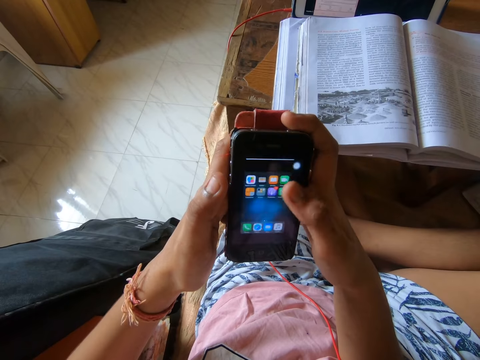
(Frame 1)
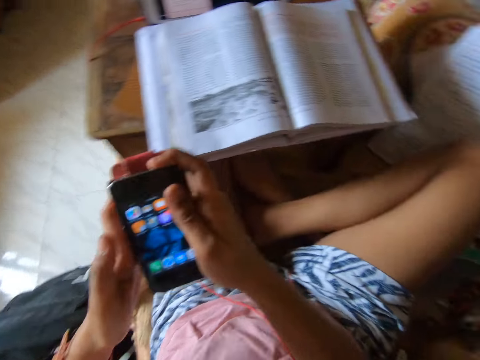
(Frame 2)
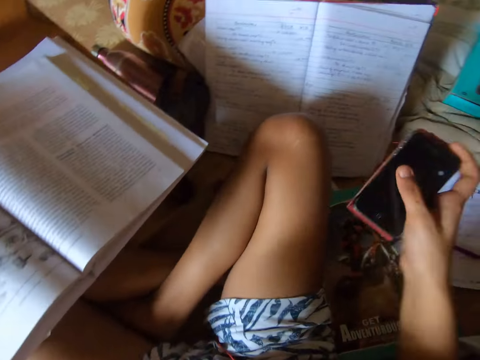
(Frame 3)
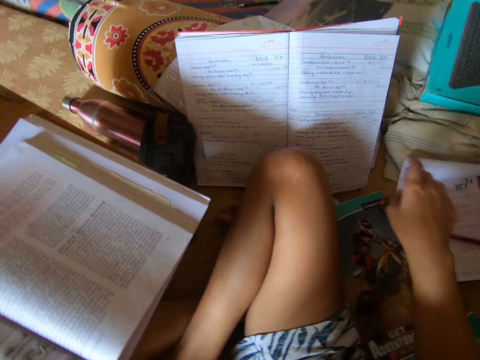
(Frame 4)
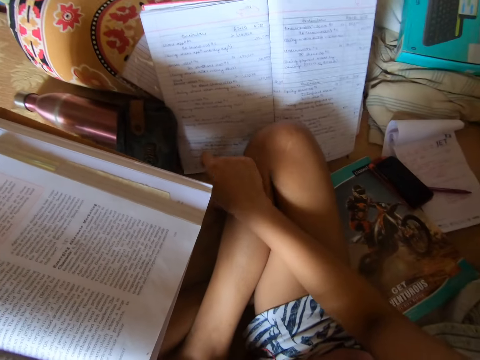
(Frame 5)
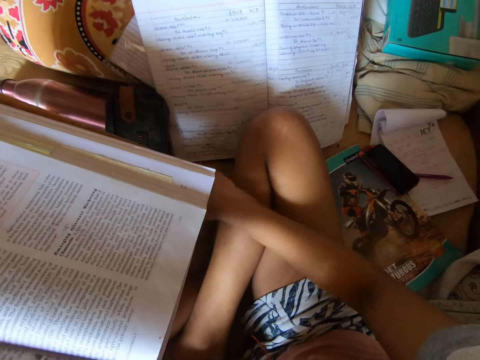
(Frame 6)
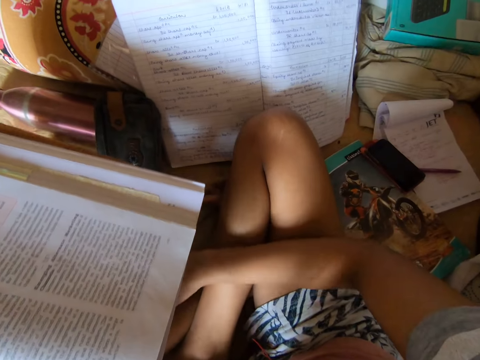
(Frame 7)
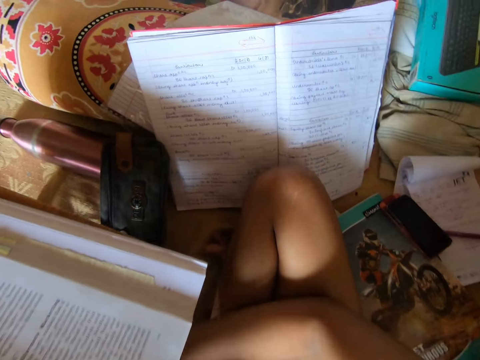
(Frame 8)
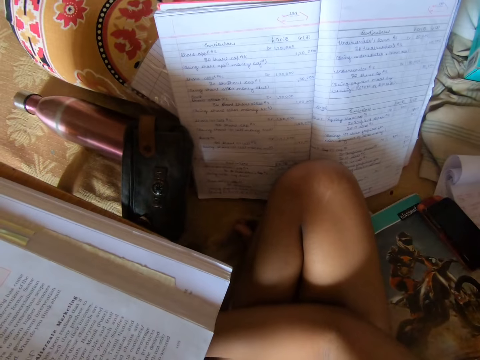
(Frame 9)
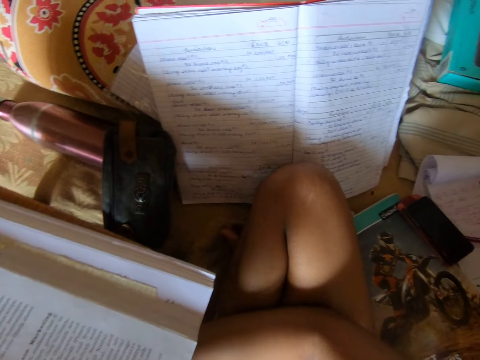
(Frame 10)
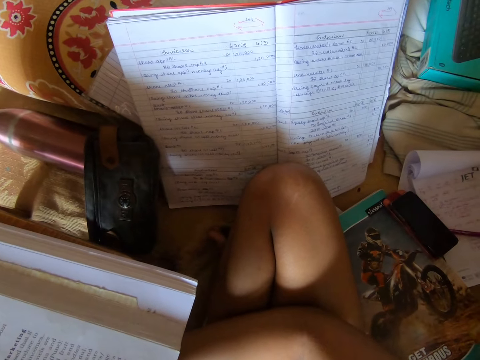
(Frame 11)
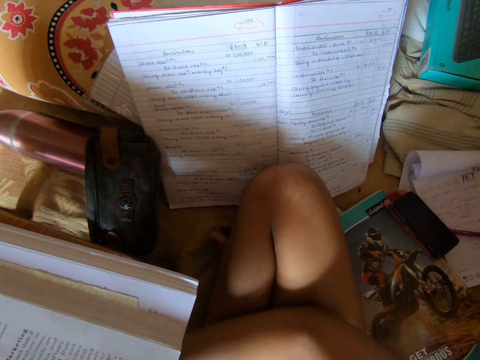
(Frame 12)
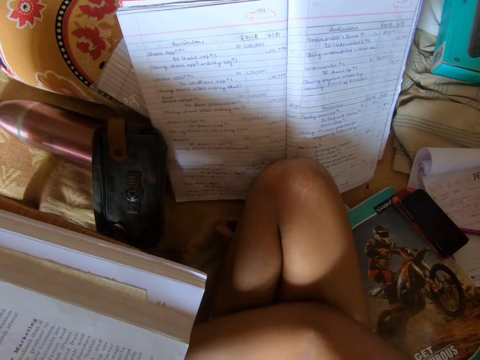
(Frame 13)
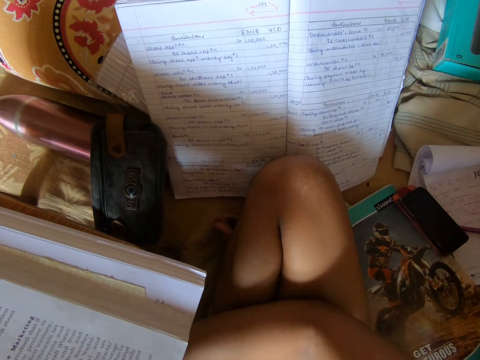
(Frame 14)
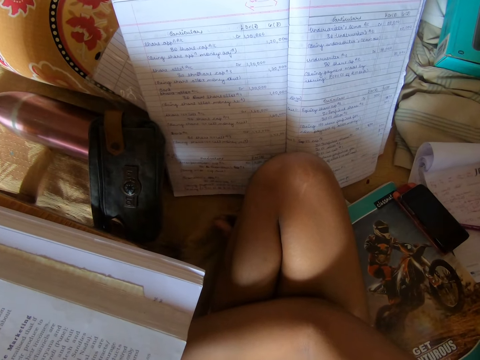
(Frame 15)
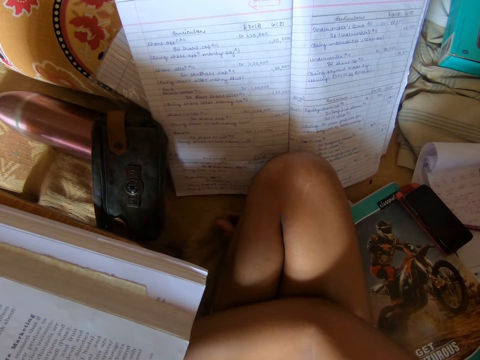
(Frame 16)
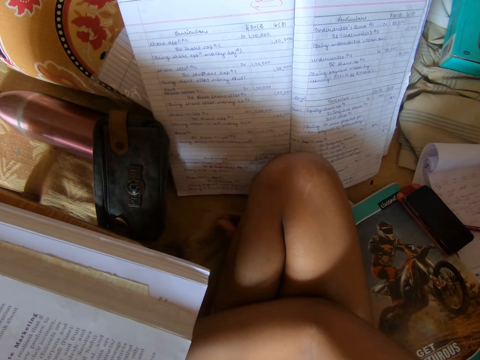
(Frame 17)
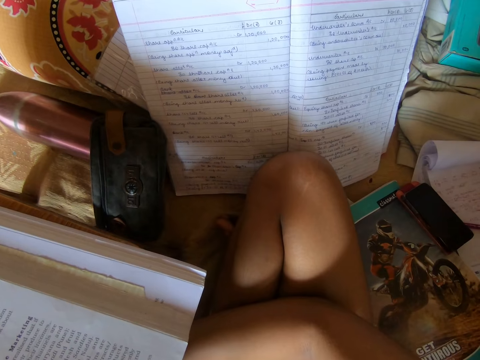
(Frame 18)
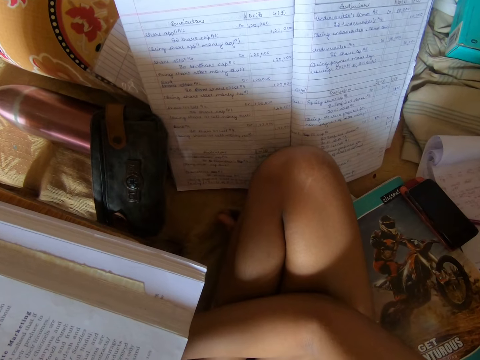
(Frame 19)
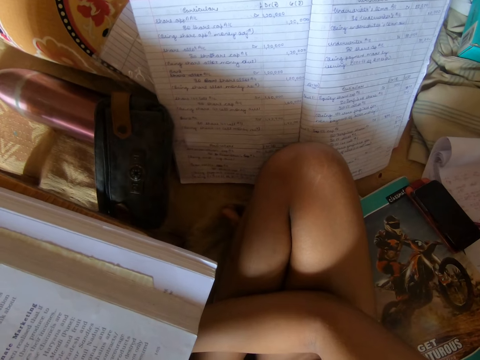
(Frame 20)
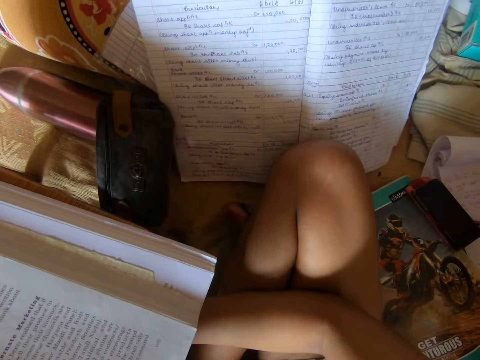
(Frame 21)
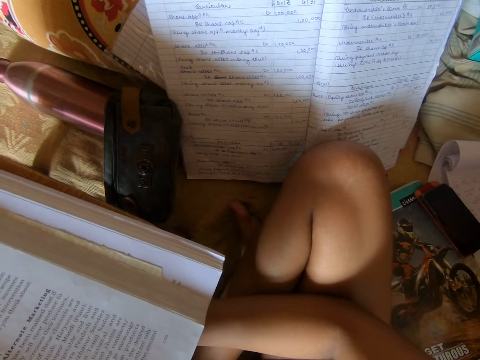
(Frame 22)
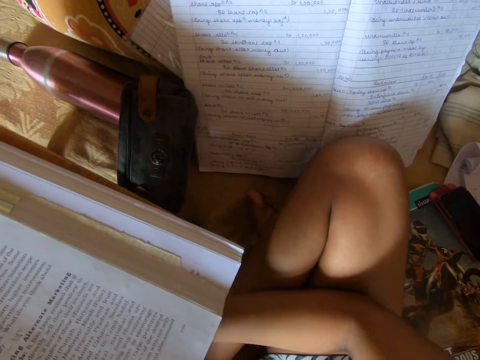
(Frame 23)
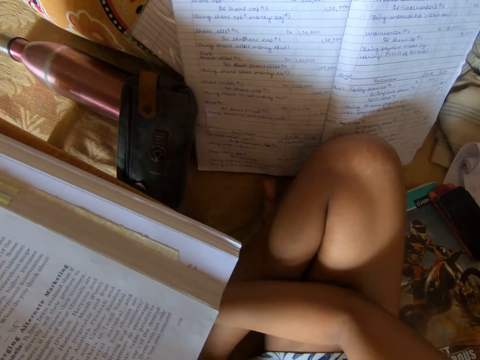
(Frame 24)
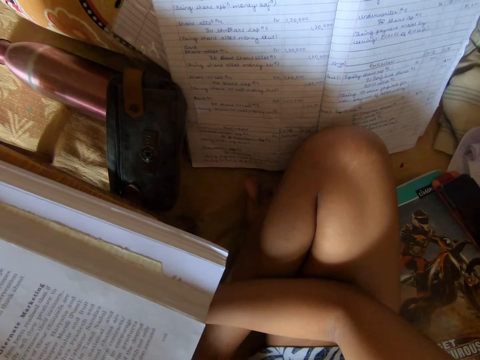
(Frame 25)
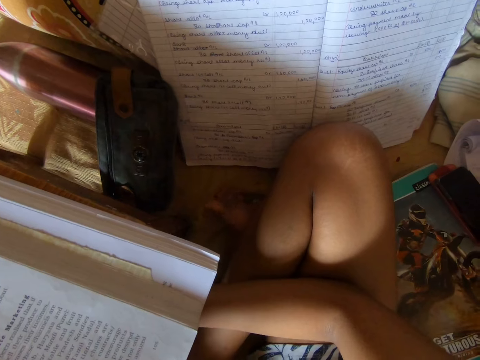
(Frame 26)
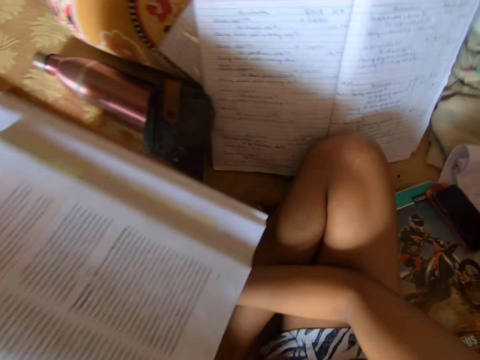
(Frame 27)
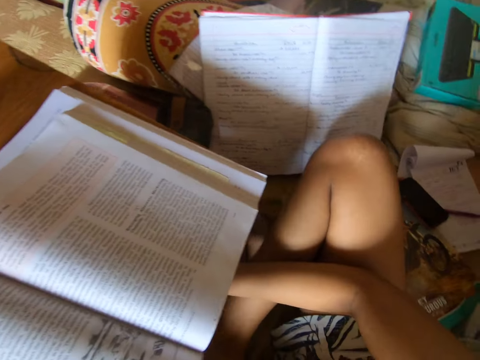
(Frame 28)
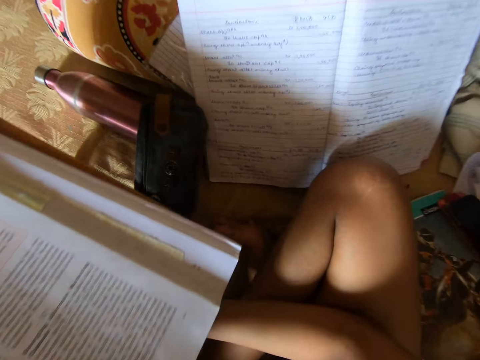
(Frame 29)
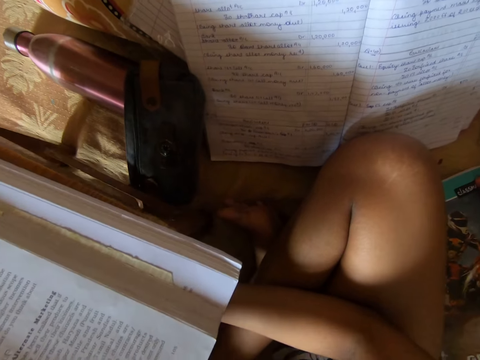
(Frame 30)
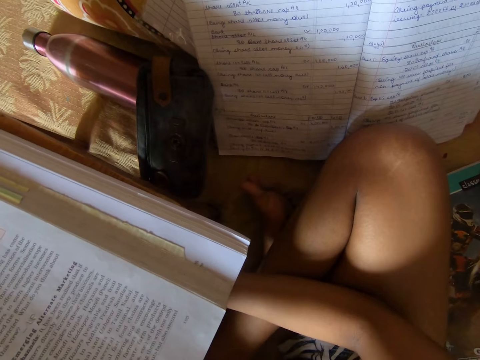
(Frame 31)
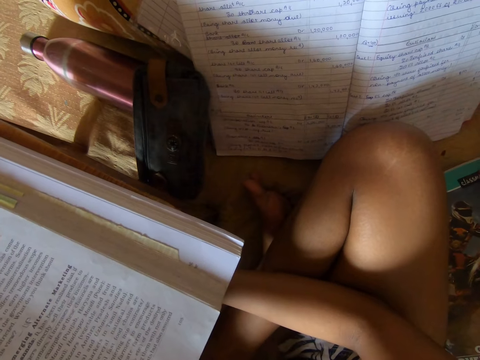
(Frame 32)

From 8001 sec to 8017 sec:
The camera wearer places her phone on the bed beside her, on top of a book. She looks at the book. She reads from a note on the bed. She moves her toes. She looks at the book. She moves her leg. She looks at the book.

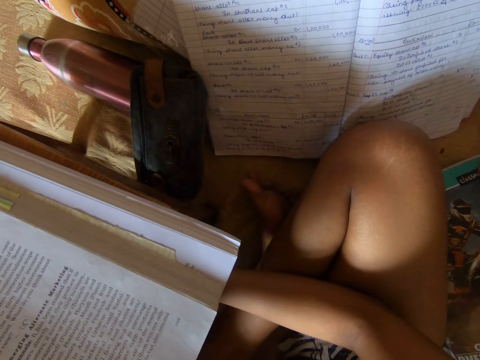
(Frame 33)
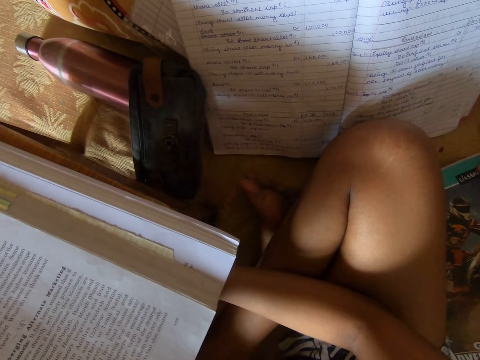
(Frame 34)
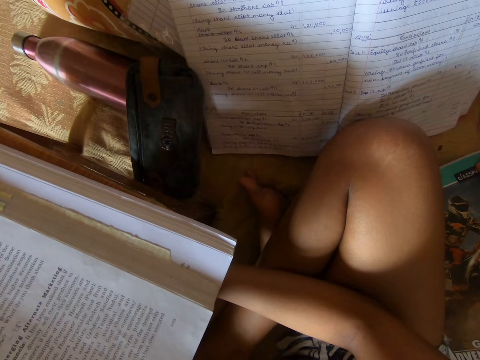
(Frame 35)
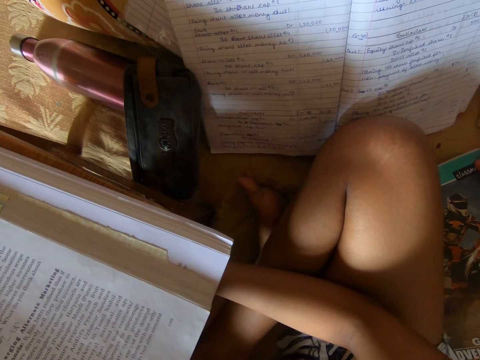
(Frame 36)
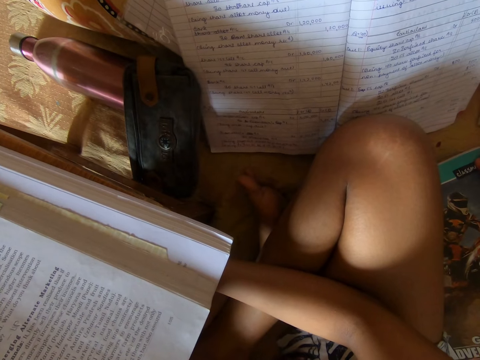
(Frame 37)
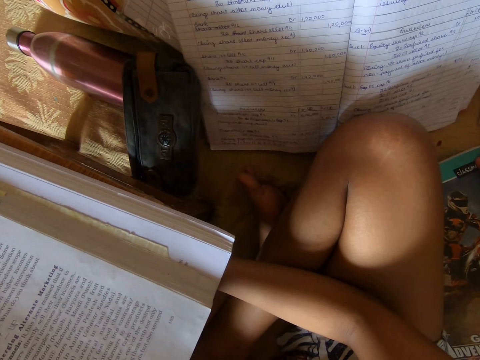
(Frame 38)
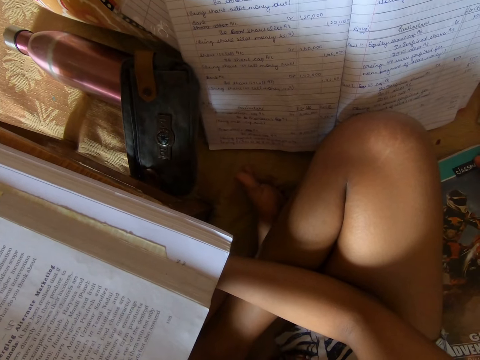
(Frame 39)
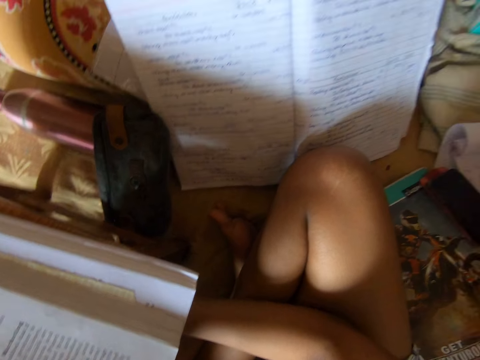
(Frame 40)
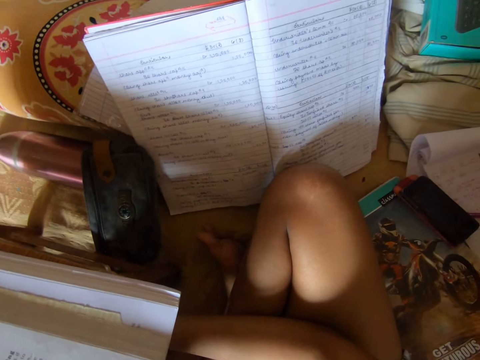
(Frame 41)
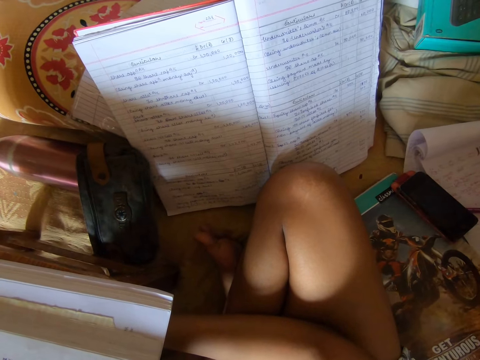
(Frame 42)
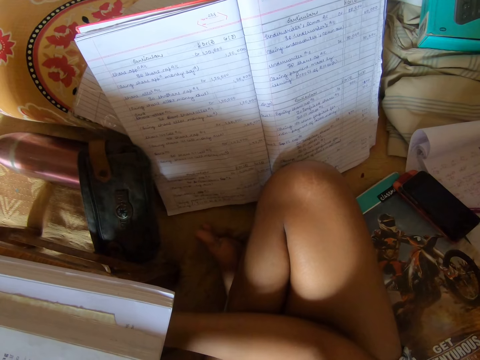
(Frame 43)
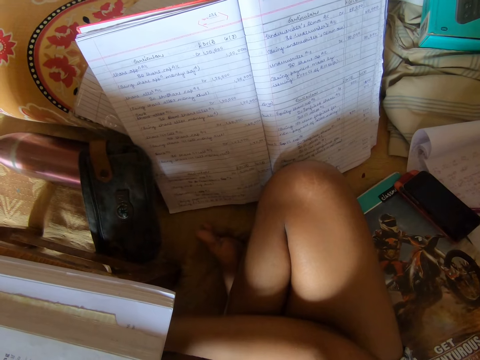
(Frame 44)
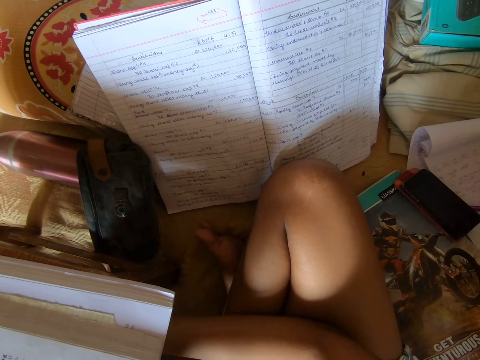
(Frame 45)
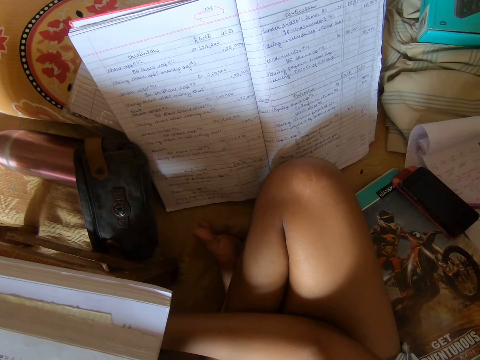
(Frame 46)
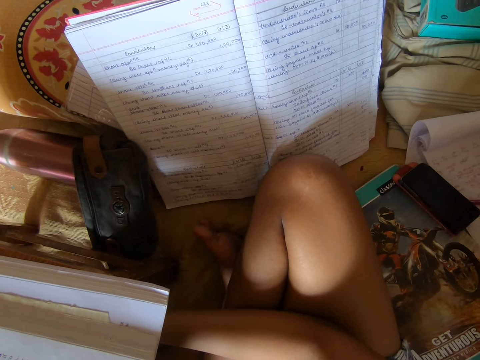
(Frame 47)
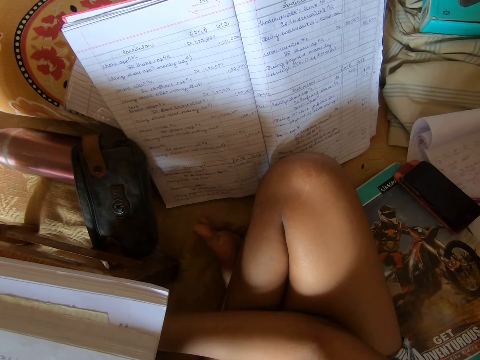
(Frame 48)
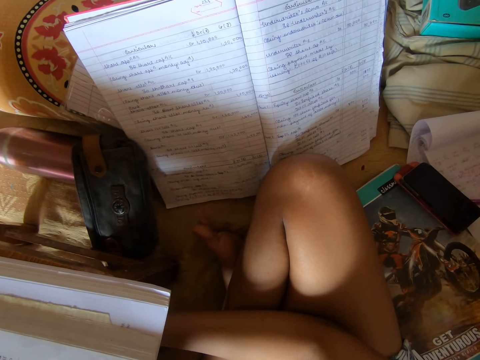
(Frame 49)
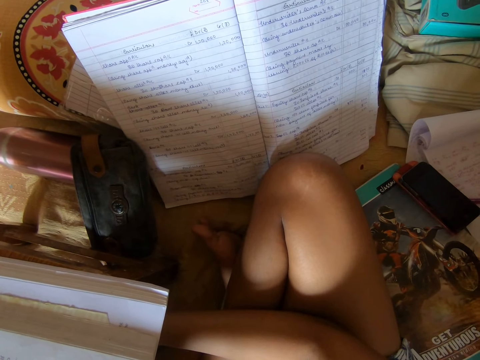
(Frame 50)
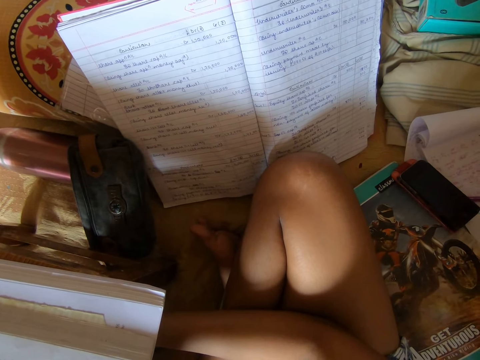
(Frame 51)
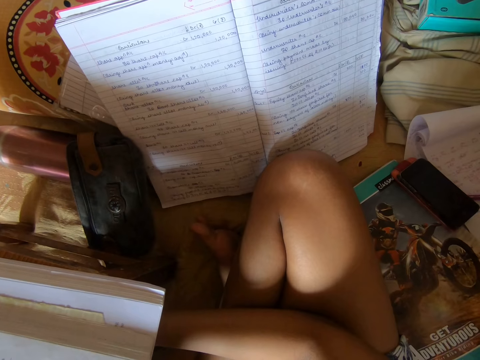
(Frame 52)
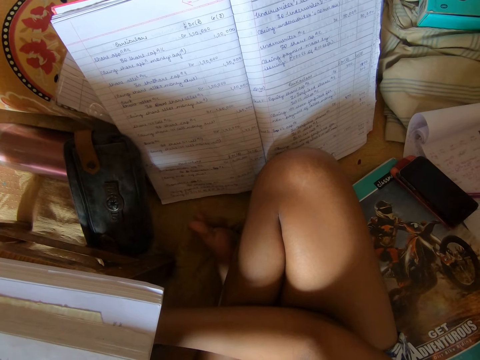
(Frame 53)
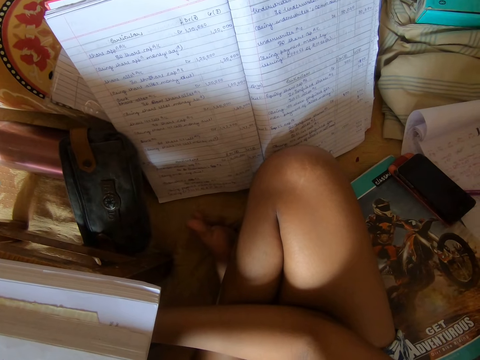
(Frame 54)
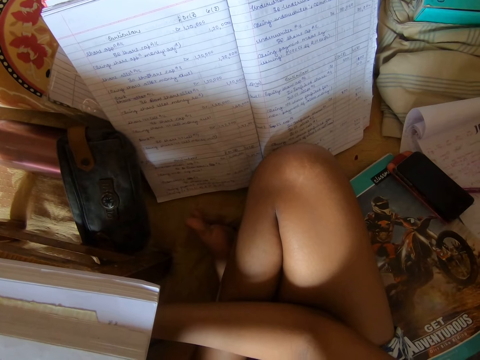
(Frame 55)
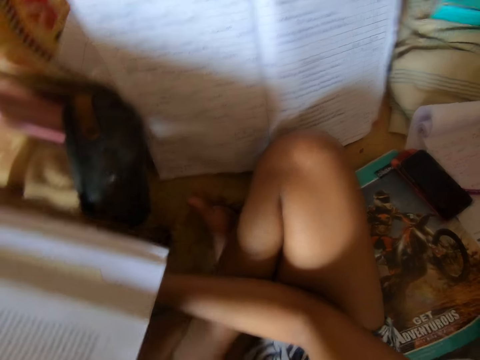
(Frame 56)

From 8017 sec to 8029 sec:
The camera wearer moves her toes. She looks at the book.
